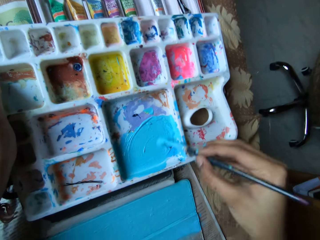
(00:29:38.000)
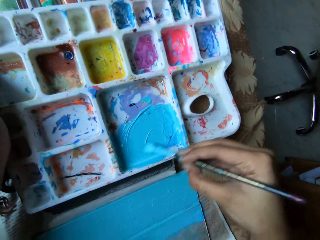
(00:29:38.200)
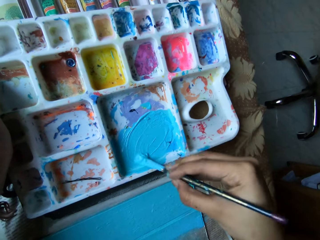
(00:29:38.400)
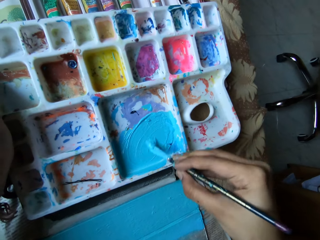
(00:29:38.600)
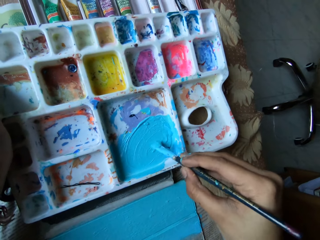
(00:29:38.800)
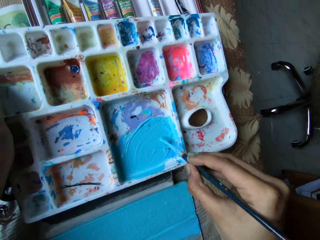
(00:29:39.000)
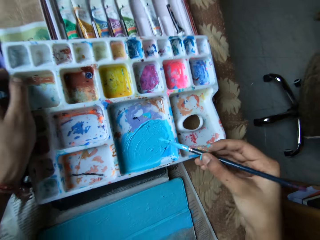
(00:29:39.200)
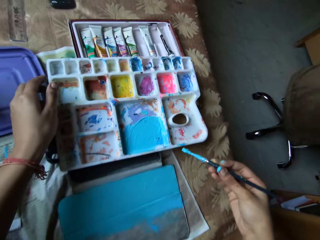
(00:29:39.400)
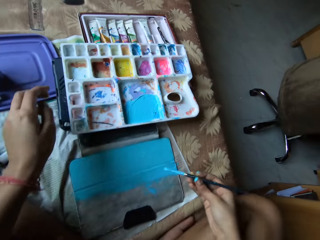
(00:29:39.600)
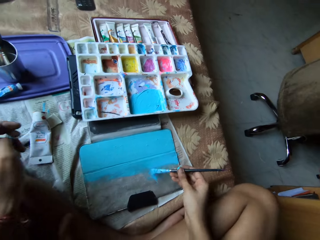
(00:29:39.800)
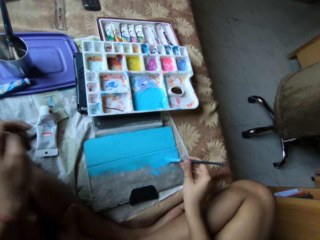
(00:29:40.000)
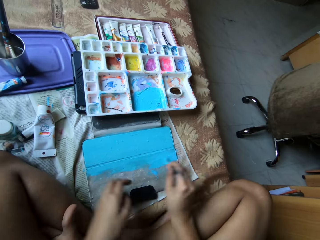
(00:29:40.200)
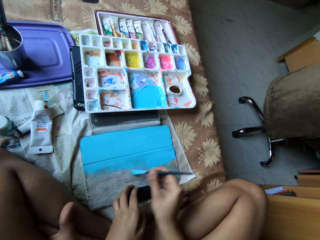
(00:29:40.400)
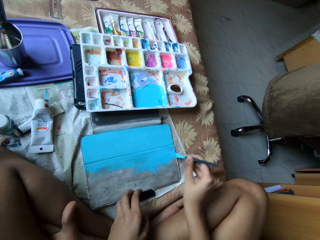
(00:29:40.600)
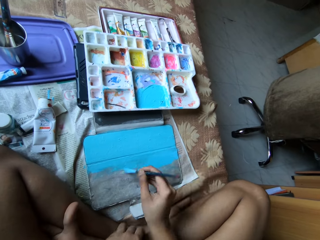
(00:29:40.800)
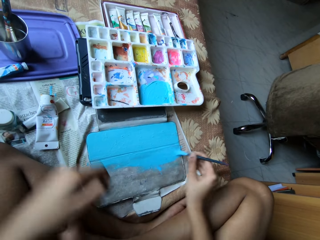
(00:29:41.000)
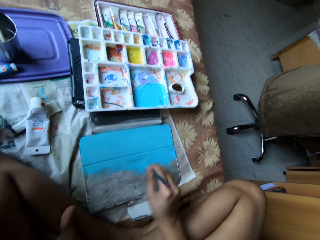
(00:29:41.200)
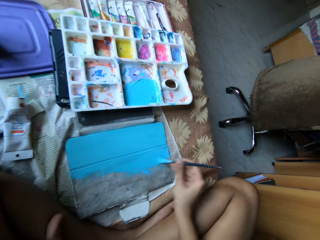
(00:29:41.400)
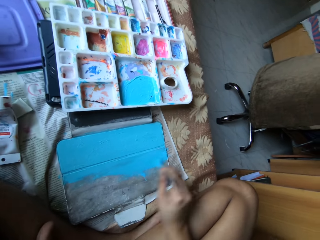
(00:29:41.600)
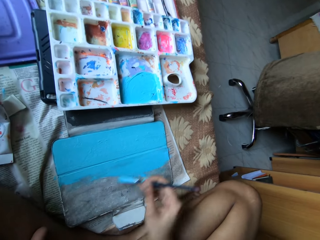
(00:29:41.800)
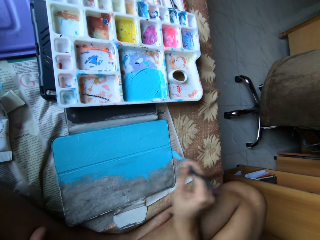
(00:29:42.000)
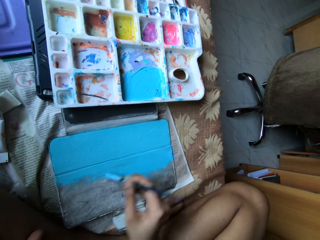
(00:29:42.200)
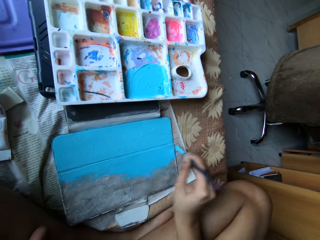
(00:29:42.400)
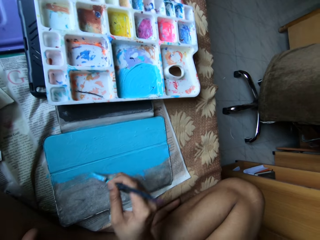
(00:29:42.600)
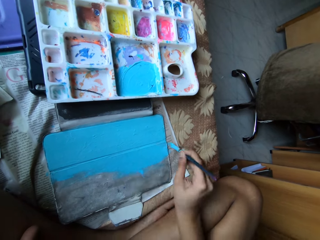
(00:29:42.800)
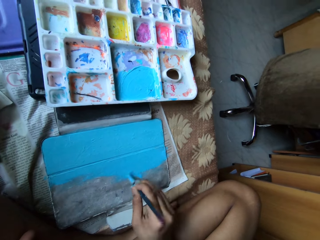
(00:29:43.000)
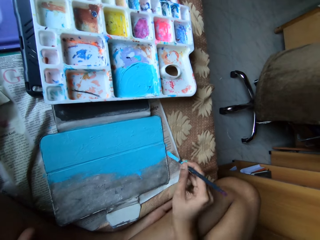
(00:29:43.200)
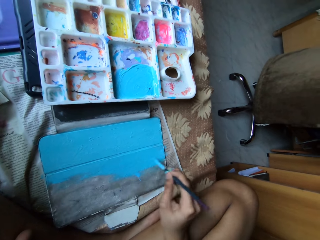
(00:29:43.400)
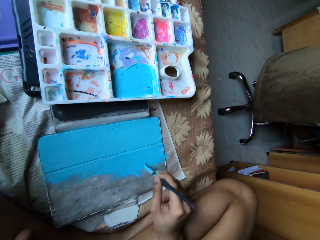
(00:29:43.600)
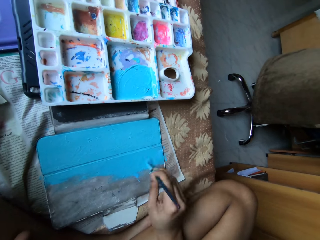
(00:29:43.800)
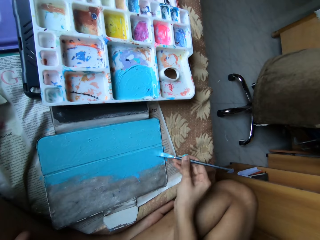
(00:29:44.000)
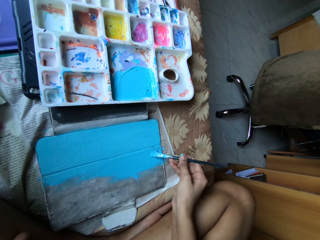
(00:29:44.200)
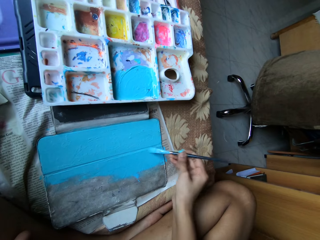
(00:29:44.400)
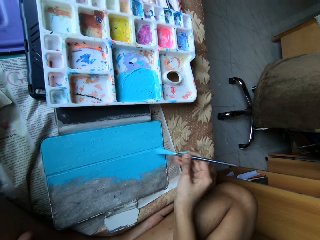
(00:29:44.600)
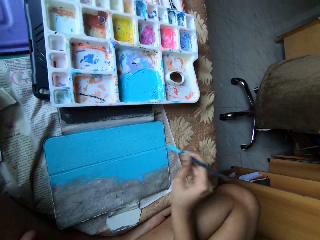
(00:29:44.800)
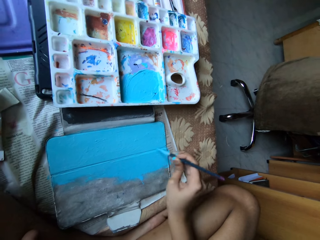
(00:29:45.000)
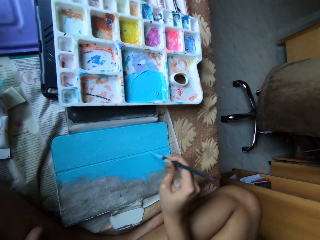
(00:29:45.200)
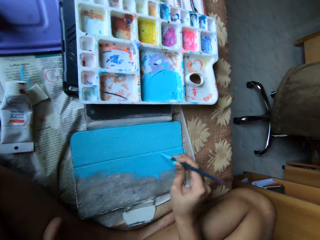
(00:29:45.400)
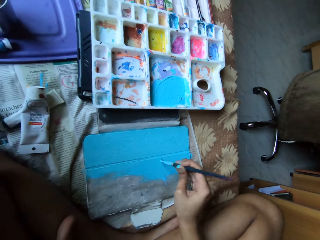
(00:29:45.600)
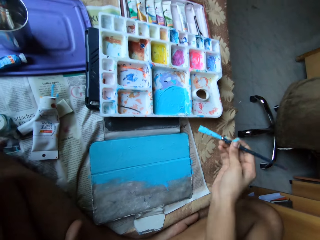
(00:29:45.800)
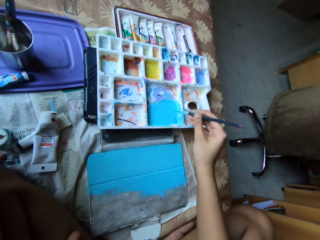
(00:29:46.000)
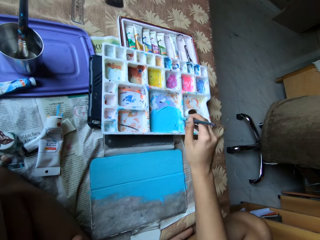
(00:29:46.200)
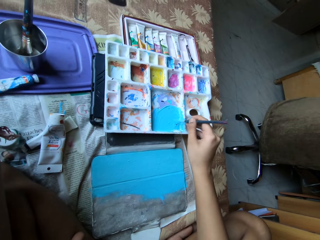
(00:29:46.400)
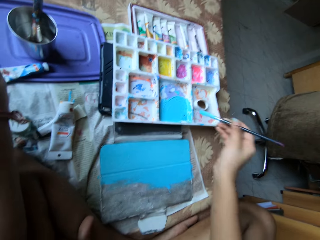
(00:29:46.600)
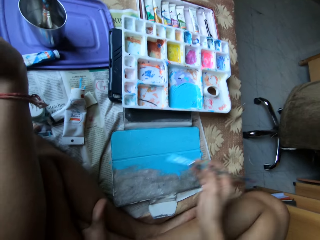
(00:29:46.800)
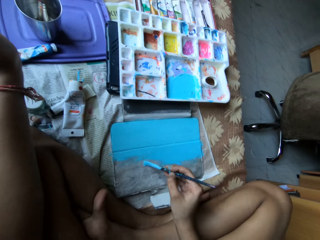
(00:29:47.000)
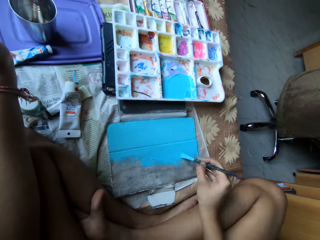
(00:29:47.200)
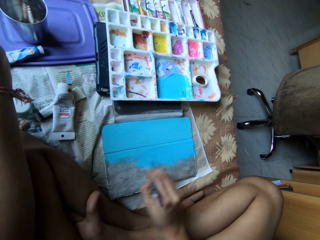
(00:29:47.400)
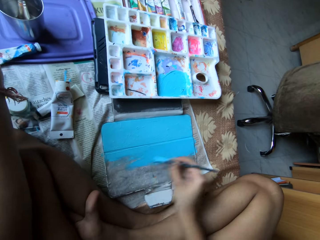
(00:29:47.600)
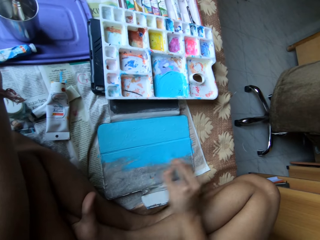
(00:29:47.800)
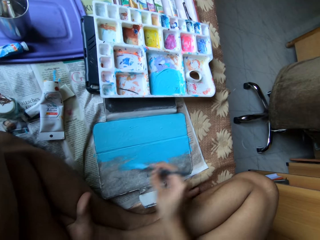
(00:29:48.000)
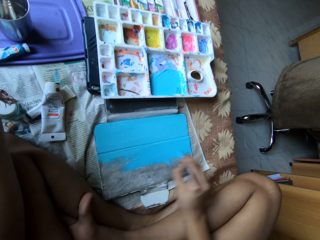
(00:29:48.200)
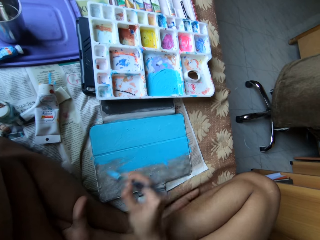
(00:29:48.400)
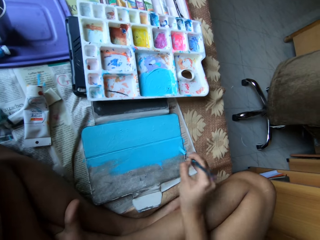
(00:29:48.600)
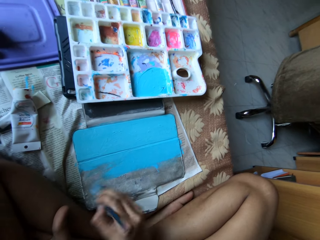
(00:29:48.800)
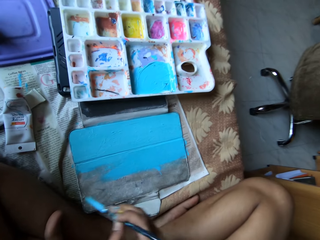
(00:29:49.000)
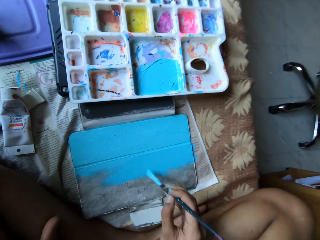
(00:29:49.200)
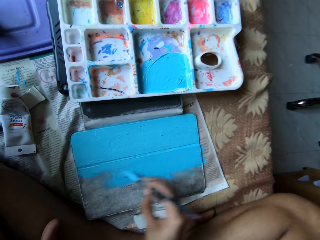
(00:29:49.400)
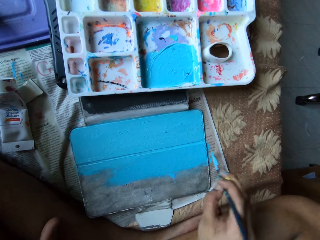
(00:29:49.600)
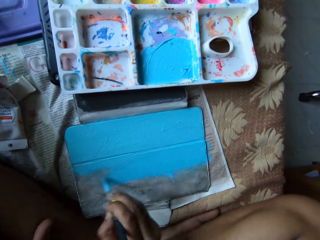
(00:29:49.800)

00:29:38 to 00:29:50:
The camera wearer scoops paint from the paint palette with the paintbrush in her right hand. She paints the tablet case with the paintbrush in her right hand. She touches the canvas handle with her left hand. She scoops paint from the paint palette with the paintbrush in her right hand. She paints the tablet case with the paintbrush in her right hand.

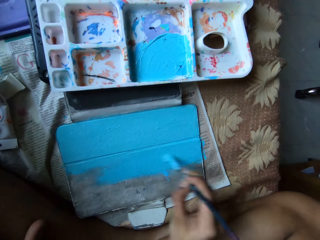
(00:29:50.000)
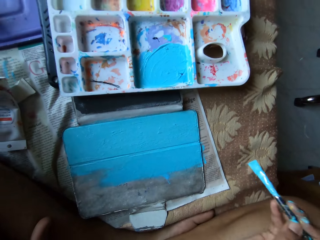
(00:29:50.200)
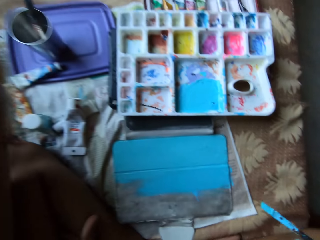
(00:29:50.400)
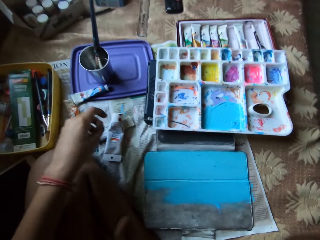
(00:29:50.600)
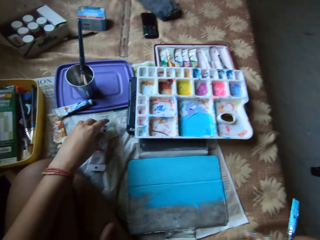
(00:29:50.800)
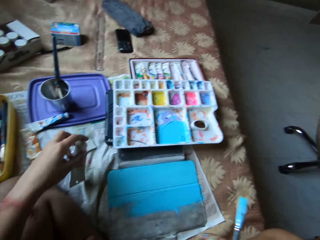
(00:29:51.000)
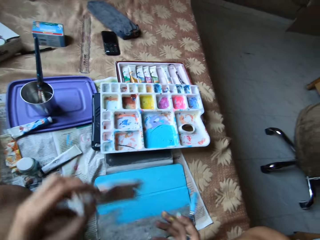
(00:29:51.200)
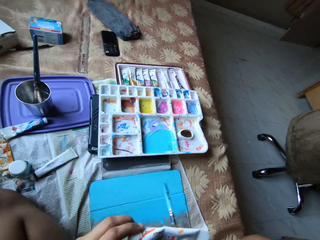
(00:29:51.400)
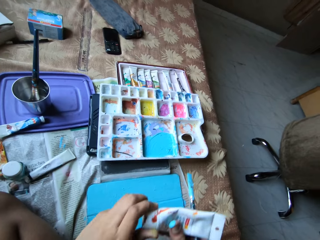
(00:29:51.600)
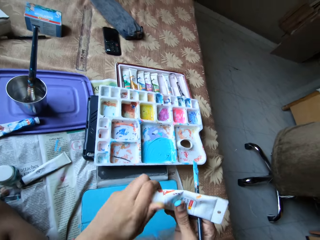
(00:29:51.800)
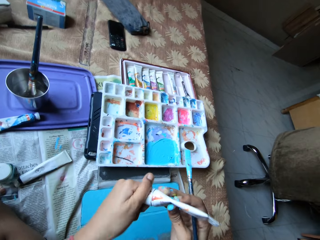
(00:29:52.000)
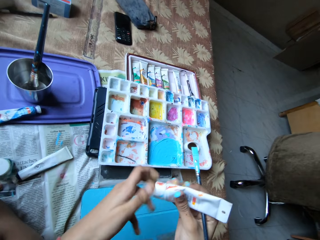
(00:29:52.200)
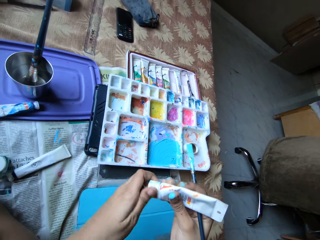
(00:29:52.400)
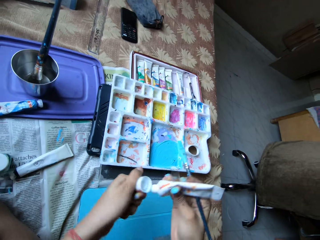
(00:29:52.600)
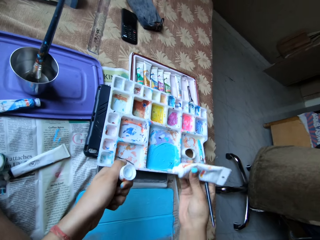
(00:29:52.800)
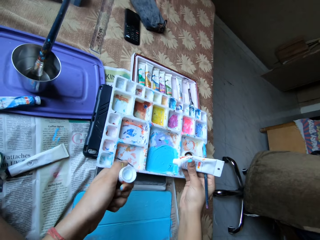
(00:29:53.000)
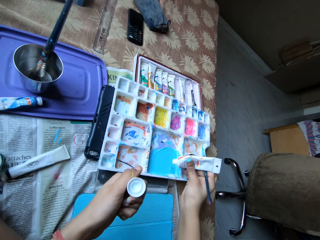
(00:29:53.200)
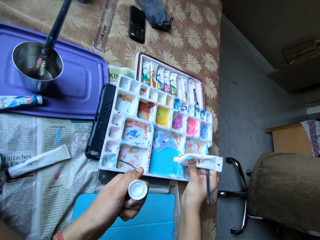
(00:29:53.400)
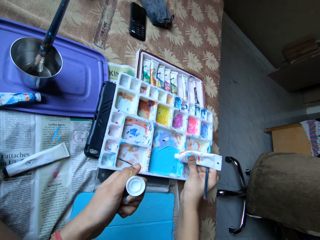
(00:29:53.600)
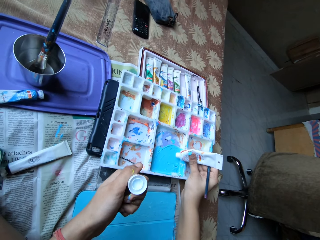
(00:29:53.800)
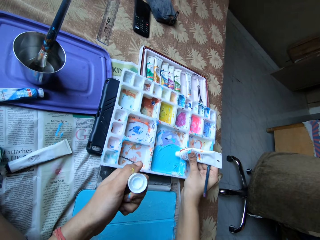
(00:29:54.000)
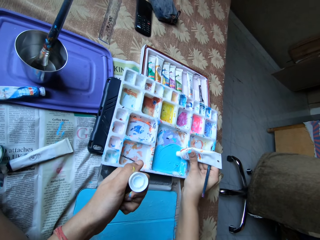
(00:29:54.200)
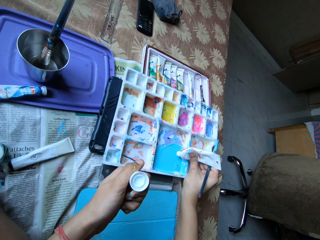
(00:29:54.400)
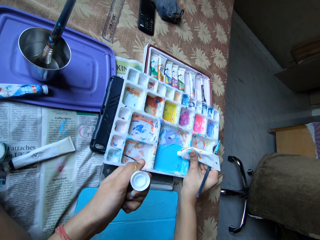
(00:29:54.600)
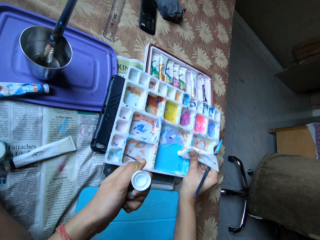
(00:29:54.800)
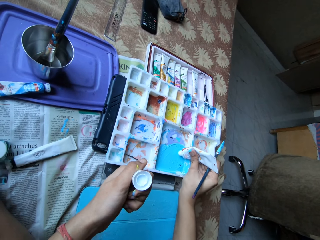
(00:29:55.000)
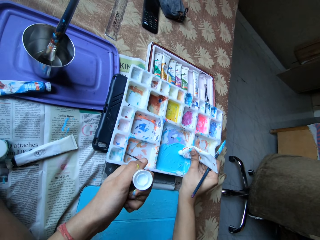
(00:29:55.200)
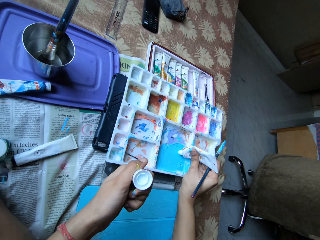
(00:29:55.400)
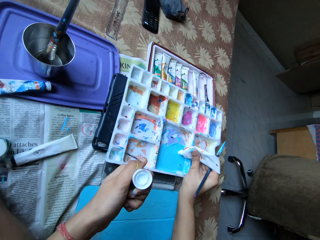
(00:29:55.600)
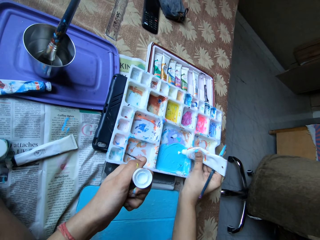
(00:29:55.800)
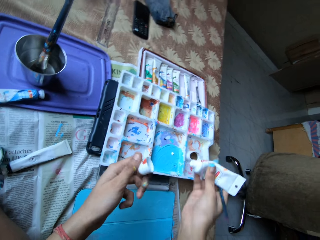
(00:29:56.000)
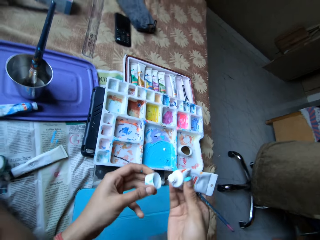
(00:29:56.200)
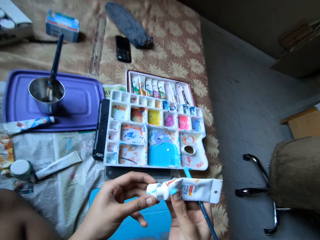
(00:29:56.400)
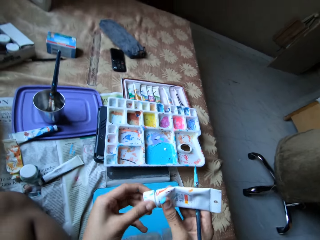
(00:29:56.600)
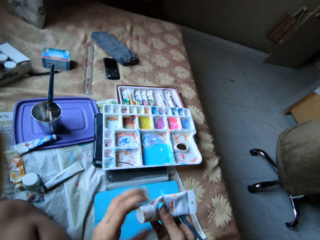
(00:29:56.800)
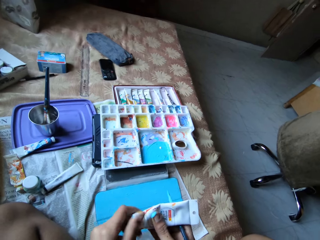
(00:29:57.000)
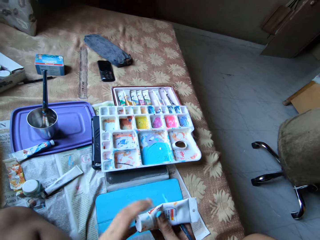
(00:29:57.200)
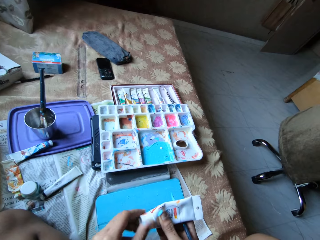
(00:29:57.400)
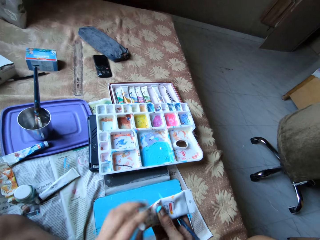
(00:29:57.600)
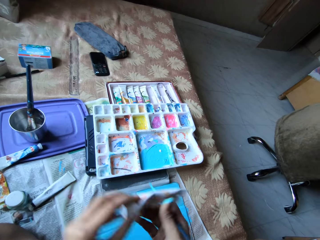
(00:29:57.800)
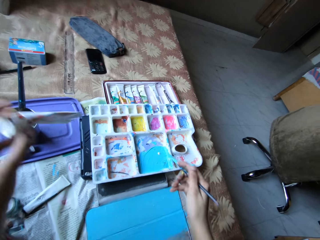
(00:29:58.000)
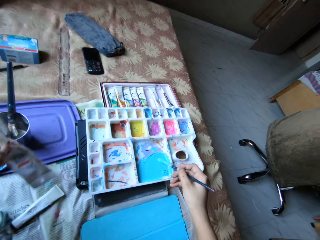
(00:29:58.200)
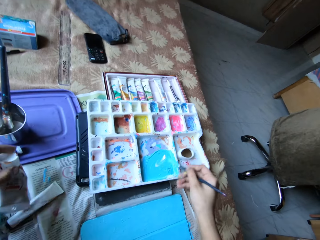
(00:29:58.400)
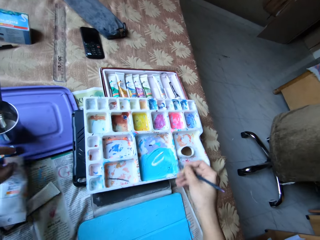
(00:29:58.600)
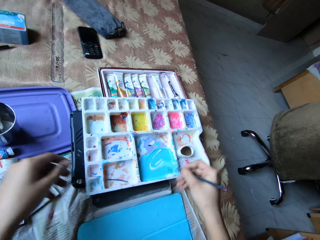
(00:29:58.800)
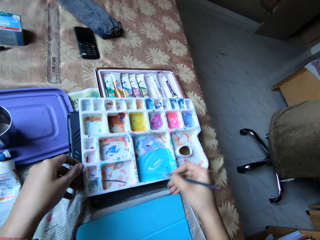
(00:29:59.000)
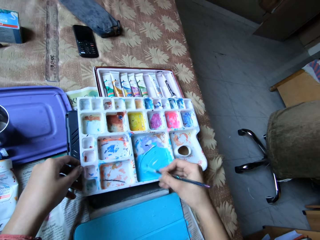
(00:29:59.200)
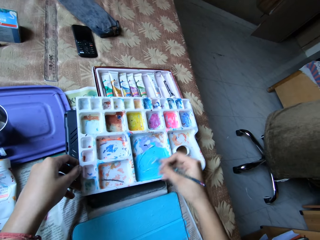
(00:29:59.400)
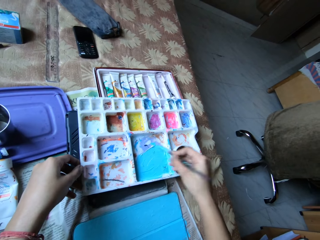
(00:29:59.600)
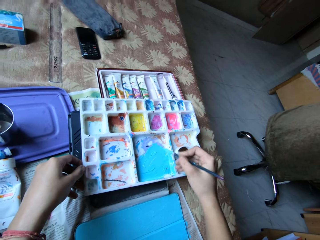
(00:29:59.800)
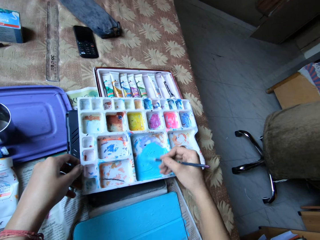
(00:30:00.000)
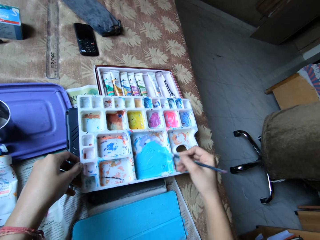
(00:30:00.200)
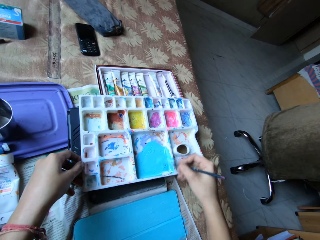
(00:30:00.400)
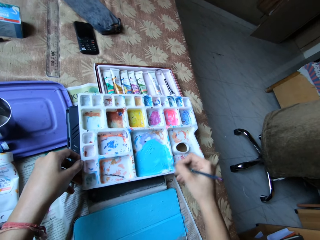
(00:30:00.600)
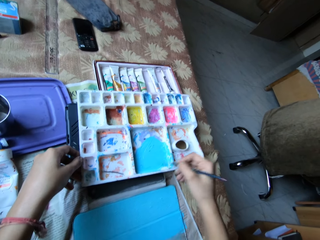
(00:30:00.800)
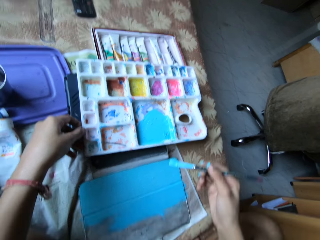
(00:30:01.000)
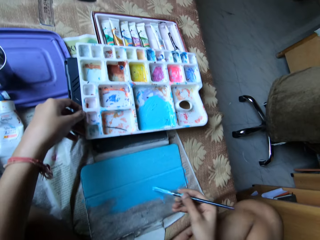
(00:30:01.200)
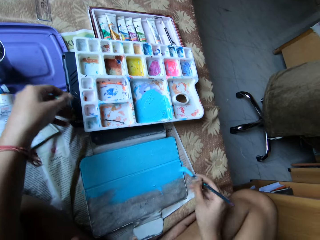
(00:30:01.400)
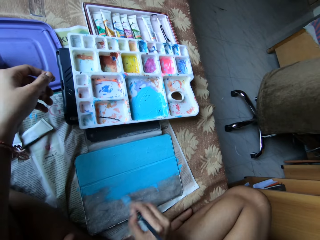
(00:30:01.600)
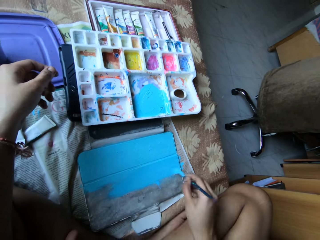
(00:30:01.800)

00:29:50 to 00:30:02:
The camera wearer picks the paint tube from the bed with her left hand. She holds the paint tube with her hands. She opens the cover of the paint tube with her left hand. She squeezes paint from the paint tube in her right hand on the paint palette. She closes the paint tube in her right hand with the cover of the paint tube in her left hand. She holds the paint tube in her left hand. She mixes the paint on the paint palette with the paintbrush in her right hand. She drops the paint tube in her right hand on the bed or a newspaper. She holds the paint palette with her left hand. She scoops paint from the paint palette with the paintbrush in her right hand. She paints the tablet case with the paintbrush in her right hand.
